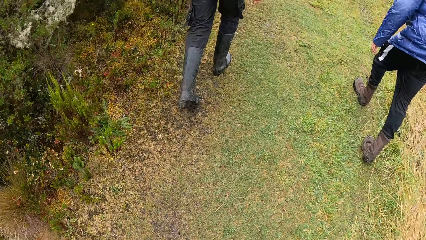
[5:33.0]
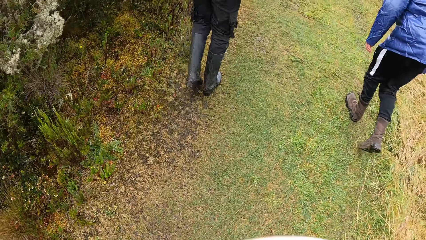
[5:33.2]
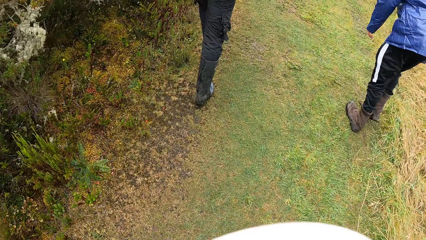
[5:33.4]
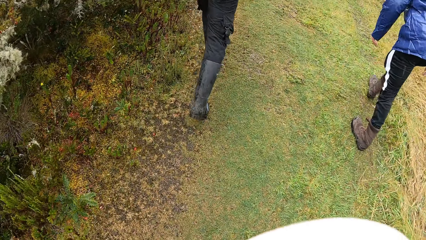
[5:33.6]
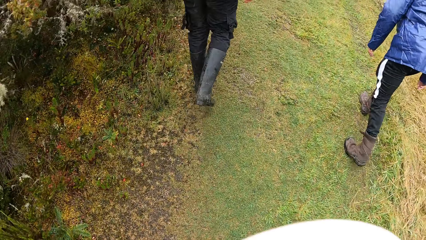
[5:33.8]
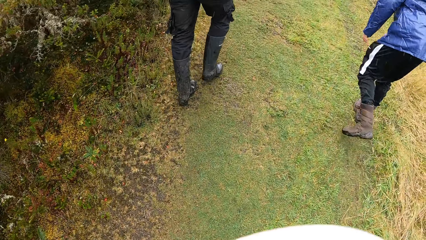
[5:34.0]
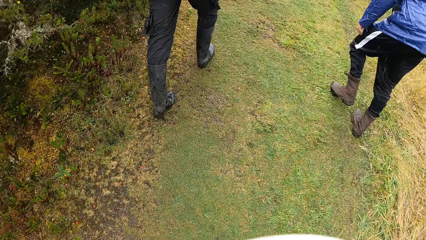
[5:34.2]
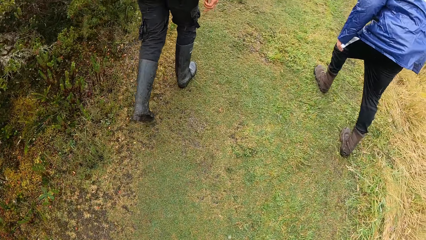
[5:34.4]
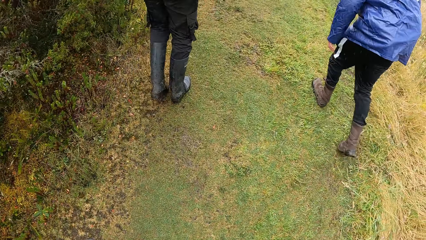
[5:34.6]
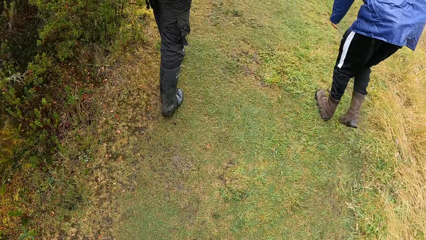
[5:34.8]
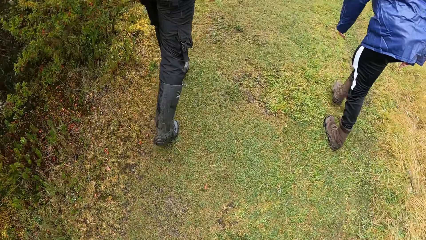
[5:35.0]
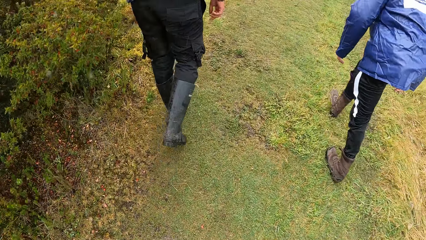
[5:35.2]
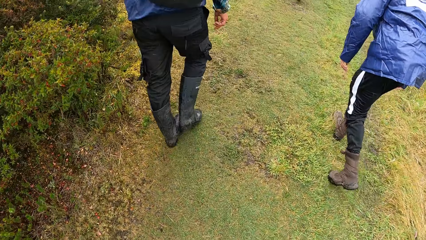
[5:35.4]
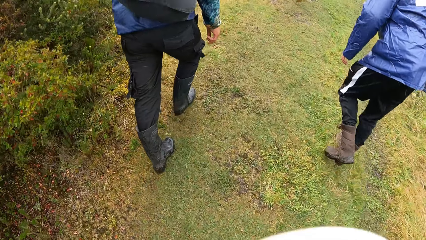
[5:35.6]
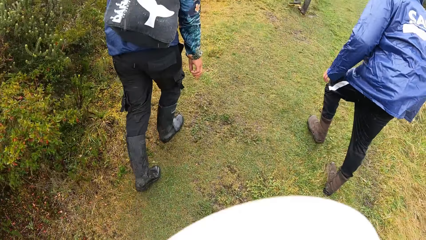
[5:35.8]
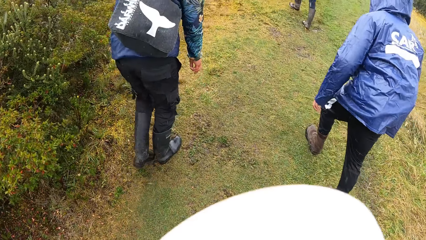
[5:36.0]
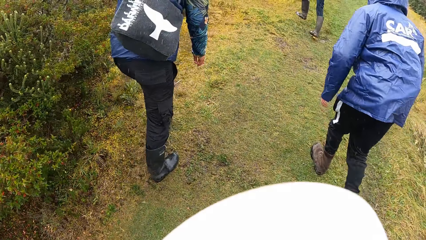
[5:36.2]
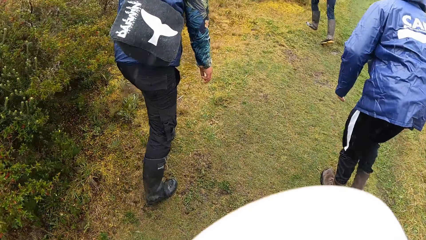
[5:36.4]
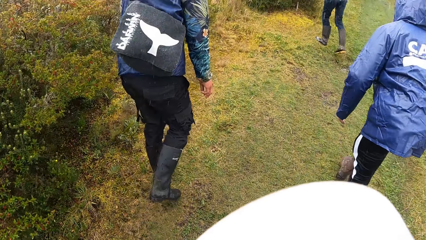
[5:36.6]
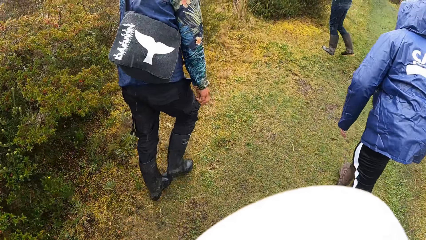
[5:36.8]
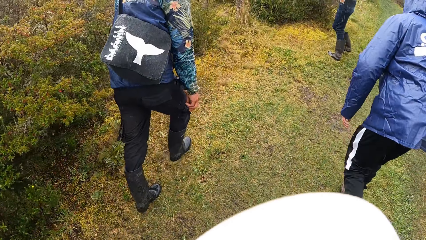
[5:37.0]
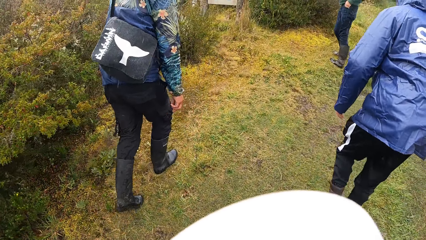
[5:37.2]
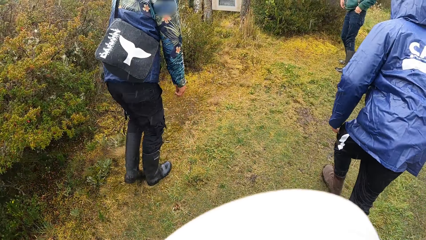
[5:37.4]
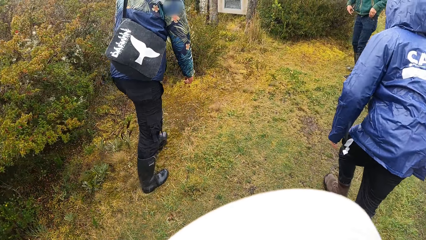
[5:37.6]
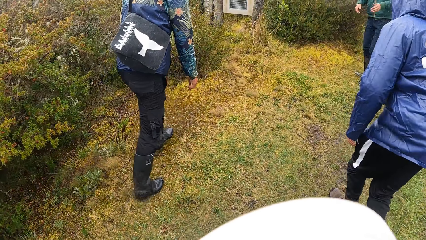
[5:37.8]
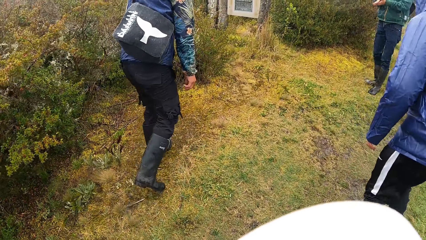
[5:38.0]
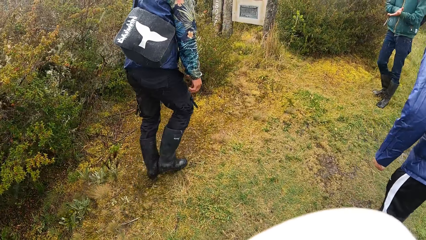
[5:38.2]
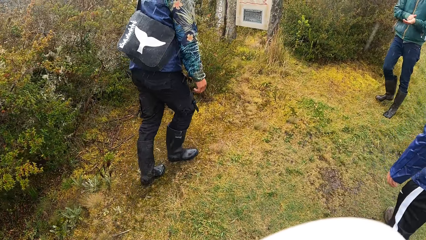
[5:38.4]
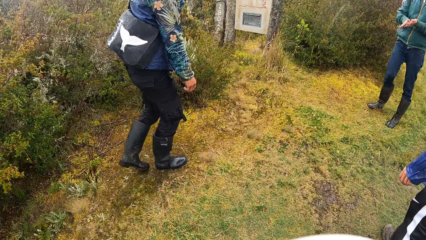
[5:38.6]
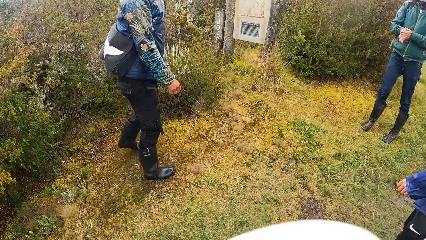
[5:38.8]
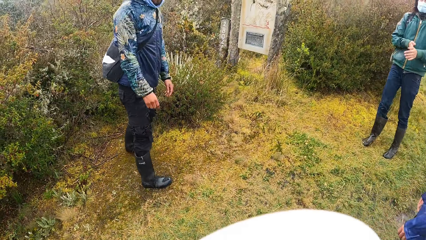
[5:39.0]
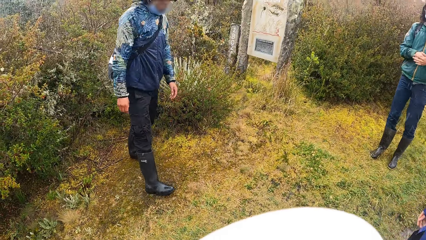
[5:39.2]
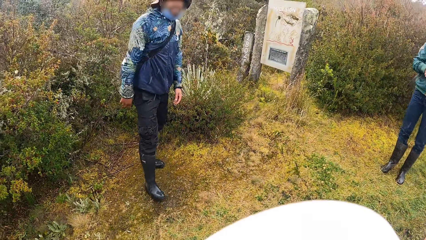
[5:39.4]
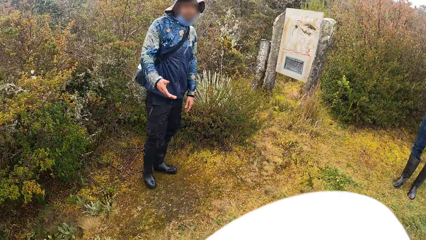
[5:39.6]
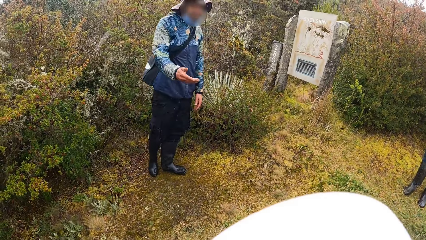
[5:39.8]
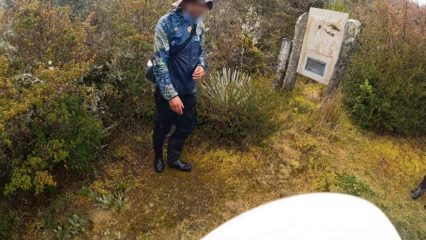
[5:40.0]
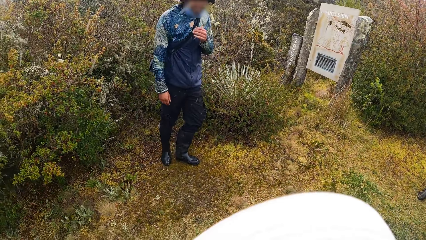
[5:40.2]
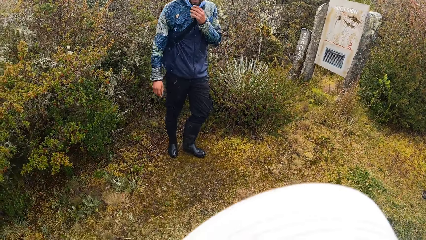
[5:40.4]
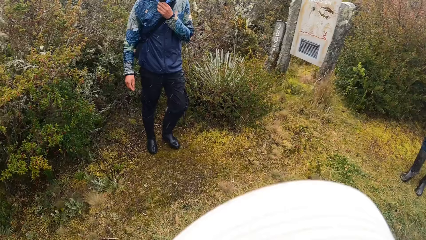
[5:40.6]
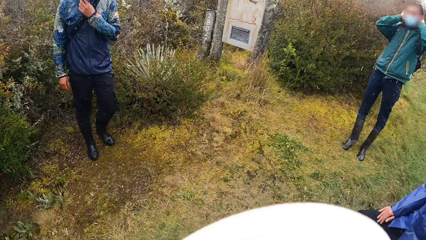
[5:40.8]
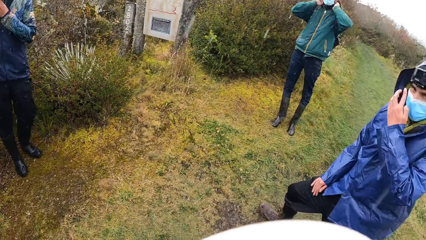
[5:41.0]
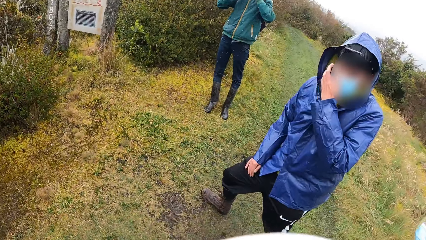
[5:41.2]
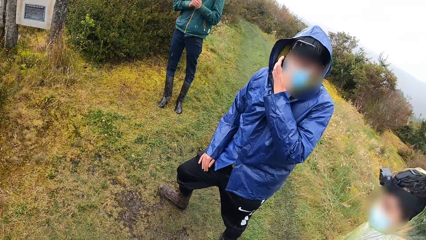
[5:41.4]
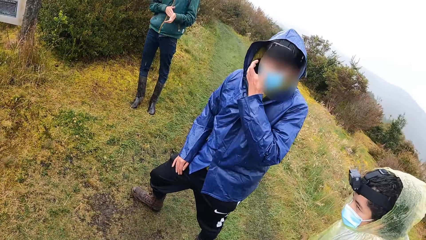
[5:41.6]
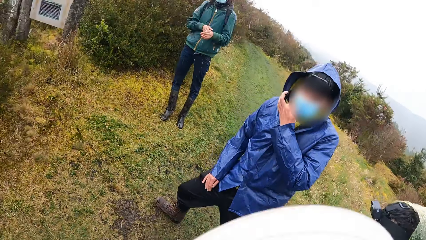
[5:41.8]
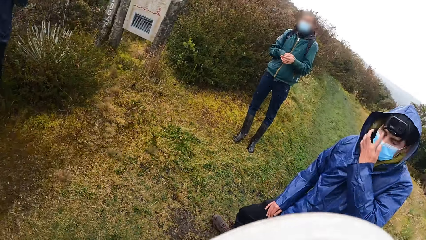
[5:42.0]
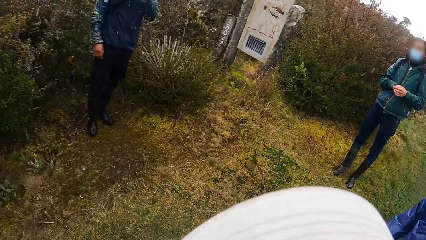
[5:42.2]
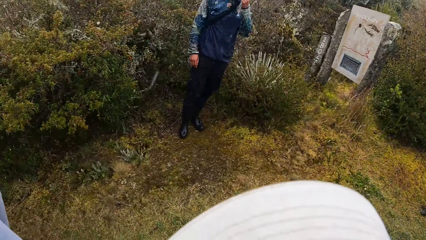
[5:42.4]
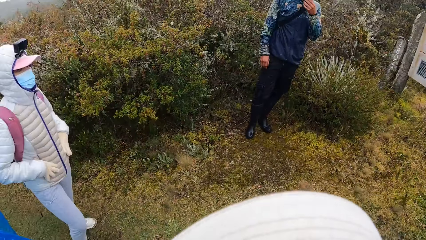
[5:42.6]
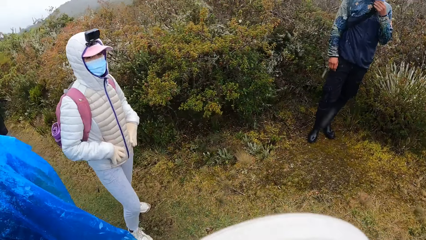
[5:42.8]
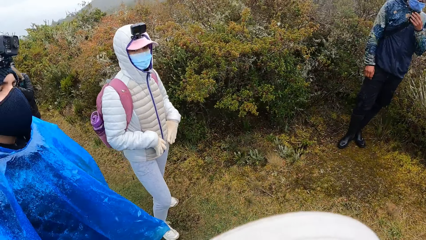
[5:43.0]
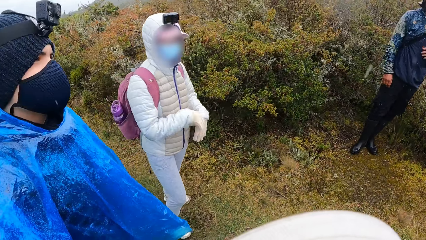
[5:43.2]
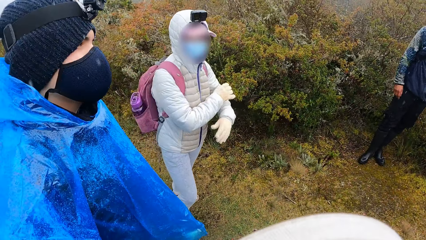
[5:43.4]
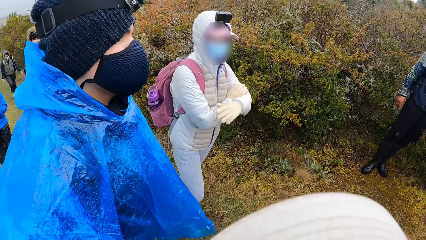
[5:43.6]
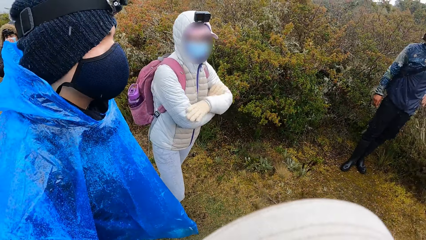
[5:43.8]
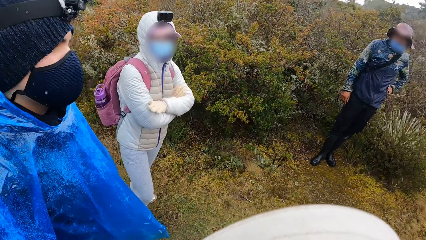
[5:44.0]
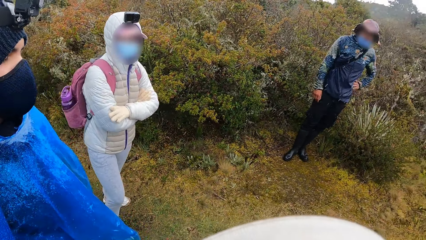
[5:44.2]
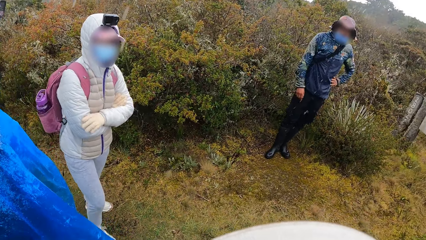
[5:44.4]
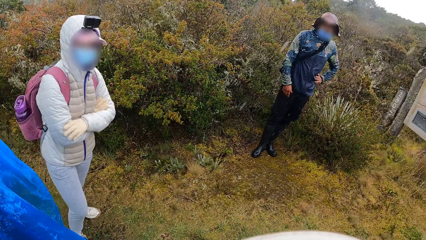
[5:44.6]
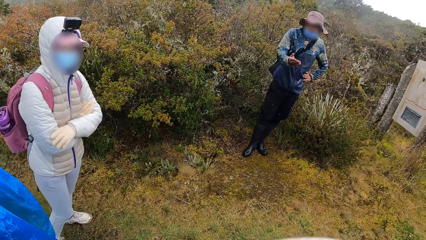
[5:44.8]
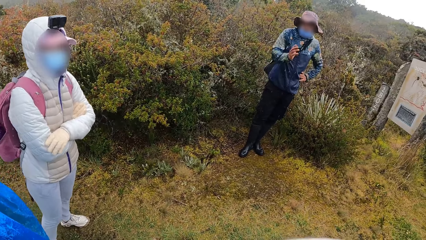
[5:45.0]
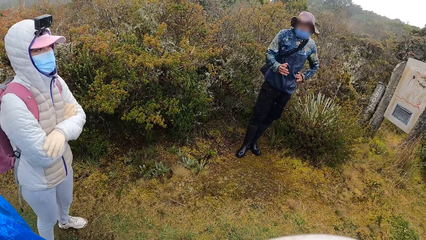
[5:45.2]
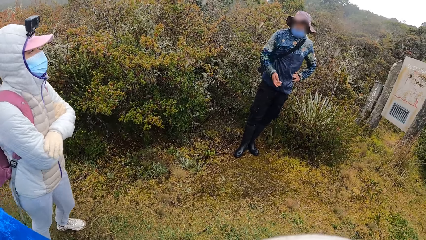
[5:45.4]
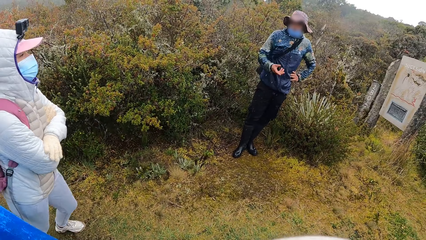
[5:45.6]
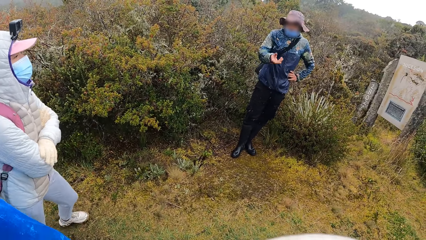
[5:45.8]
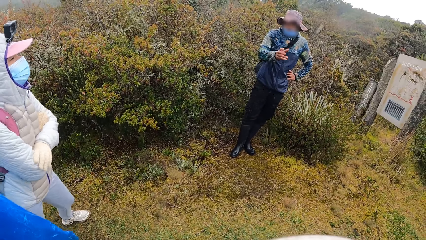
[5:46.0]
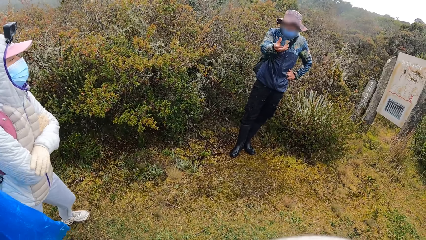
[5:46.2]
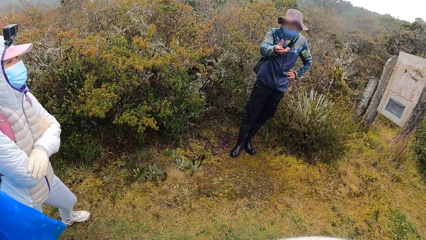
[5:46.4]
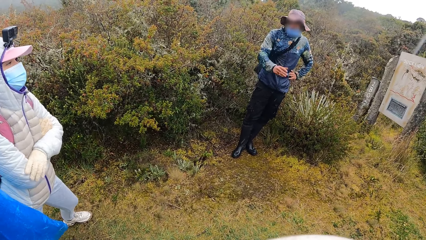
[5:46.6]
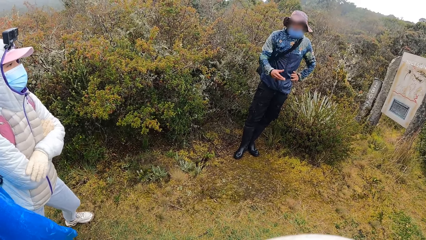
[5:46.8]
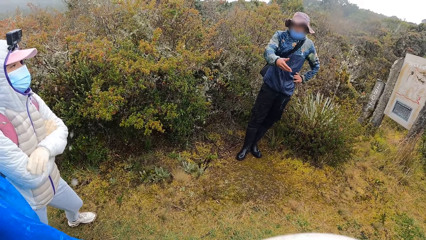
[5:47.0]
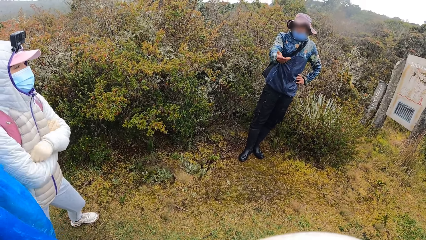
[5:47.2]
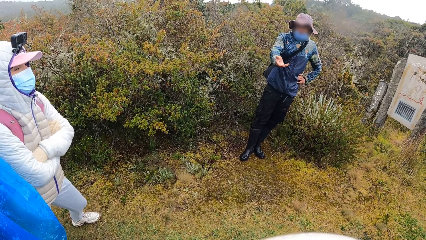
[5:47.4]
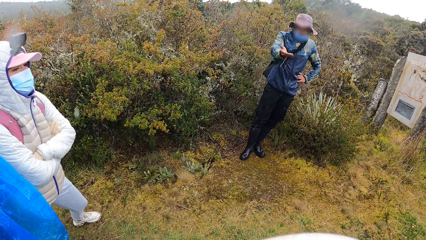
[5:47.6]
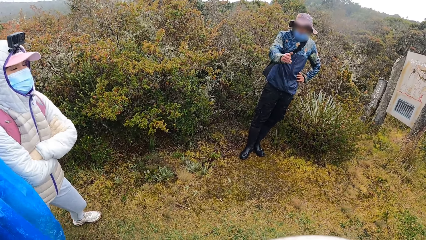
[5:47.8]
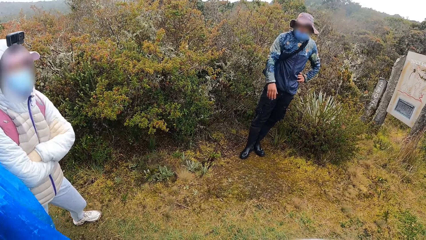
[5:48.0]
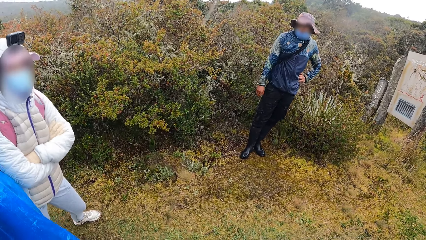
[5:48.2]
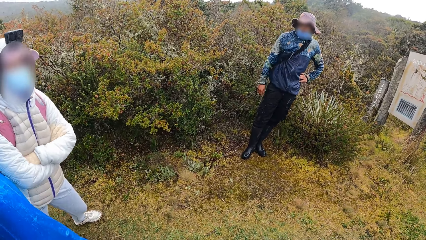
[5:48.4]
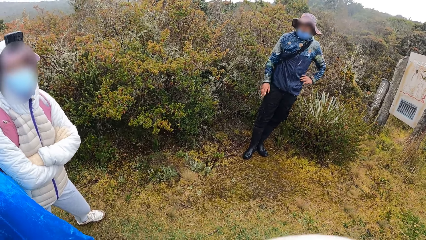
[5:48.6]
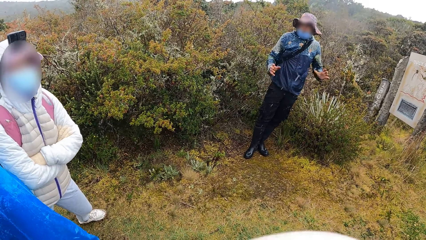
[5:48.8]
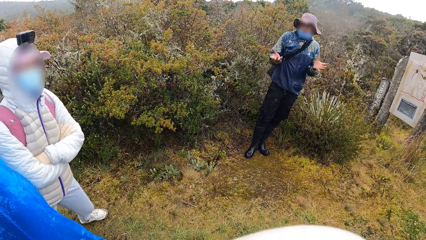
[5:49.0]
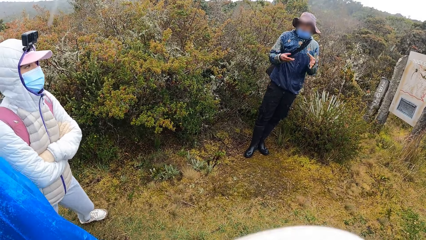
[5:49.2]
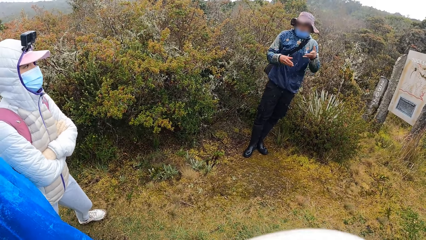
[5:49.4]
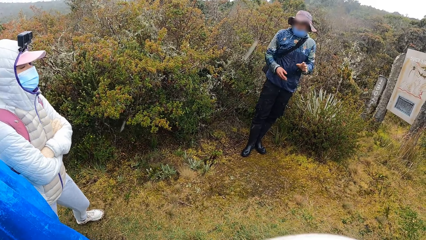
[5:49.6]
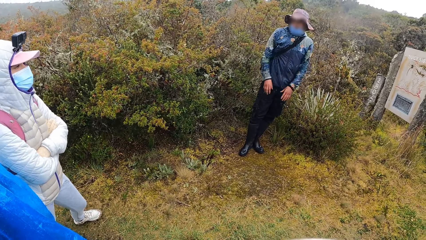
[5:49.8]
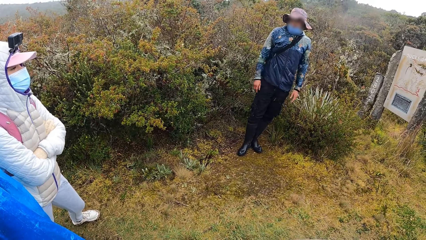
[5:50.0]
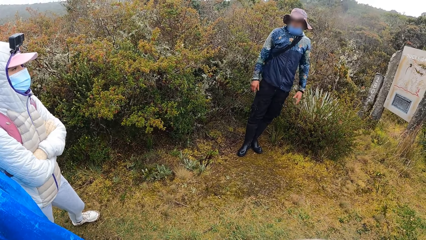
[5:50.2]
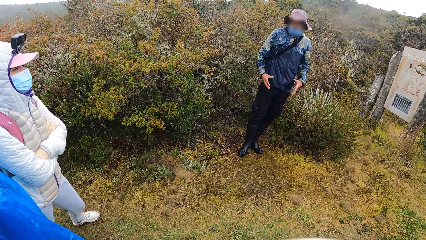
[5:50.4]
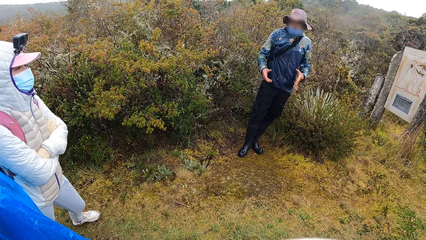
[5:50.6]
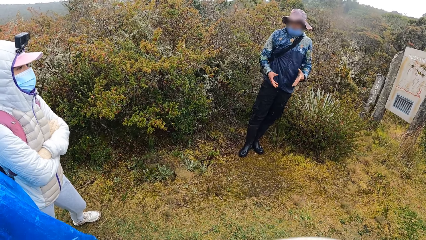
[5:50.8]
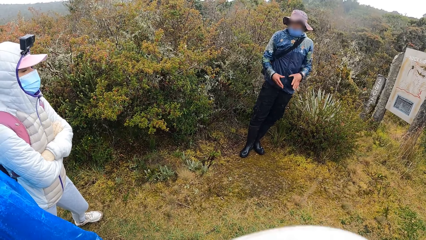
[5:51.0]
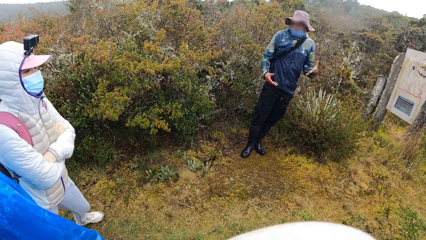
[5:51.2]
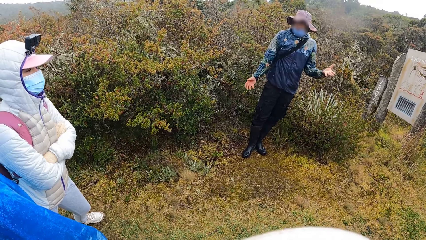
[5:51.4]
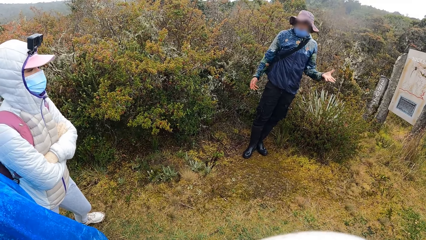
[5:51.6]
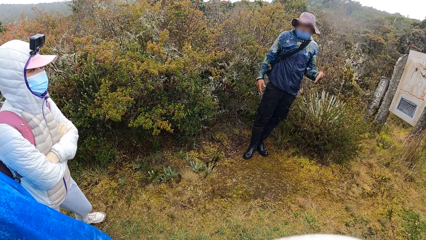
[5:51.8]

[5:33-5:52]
A man stands and moves the hand. Another man talks to the group of people. The camera wearer looks around. A third man looks around. A fourth man moves the hand and demonstrates with both hands.
